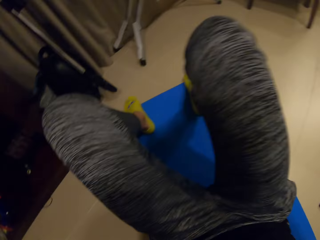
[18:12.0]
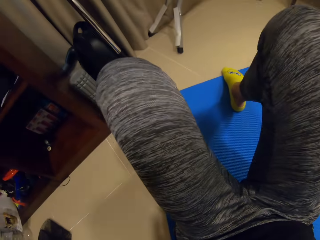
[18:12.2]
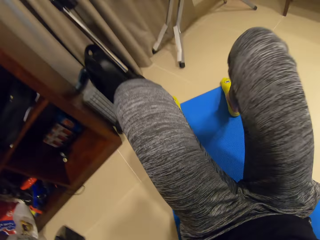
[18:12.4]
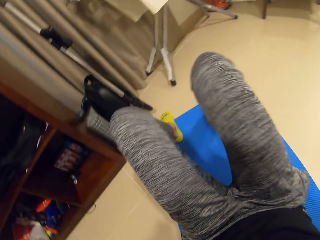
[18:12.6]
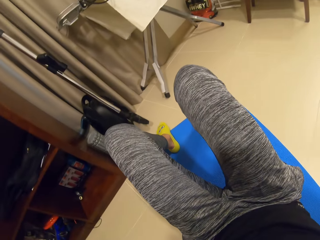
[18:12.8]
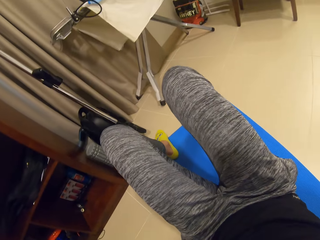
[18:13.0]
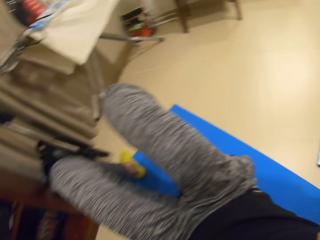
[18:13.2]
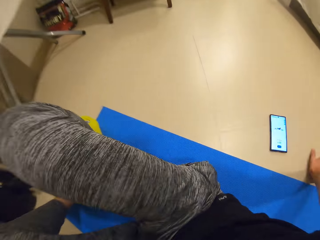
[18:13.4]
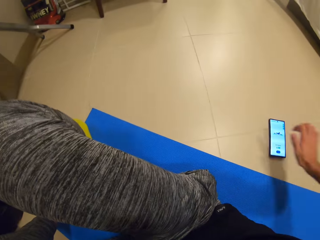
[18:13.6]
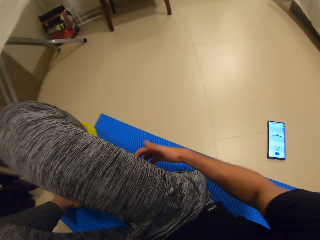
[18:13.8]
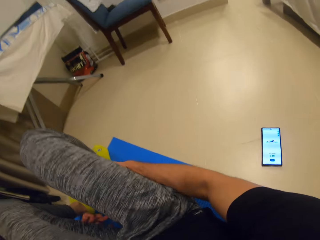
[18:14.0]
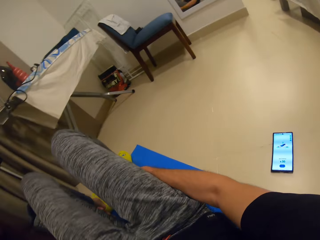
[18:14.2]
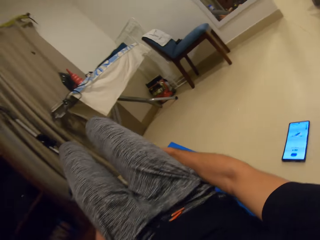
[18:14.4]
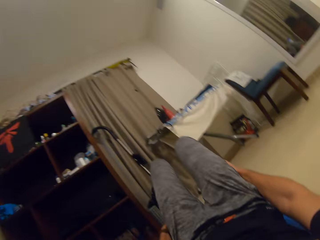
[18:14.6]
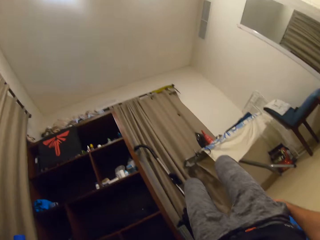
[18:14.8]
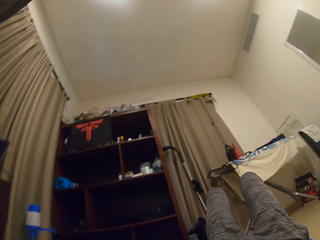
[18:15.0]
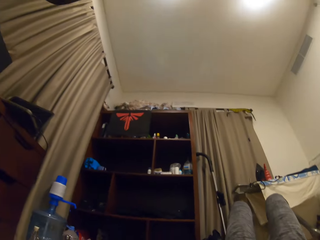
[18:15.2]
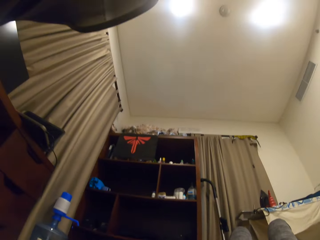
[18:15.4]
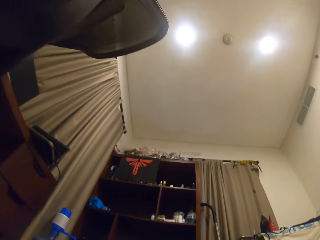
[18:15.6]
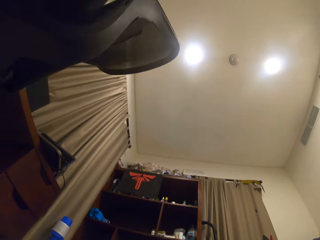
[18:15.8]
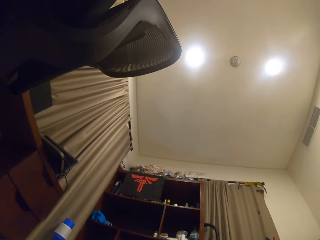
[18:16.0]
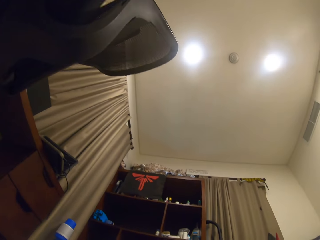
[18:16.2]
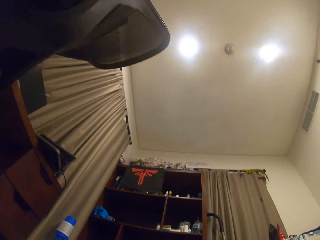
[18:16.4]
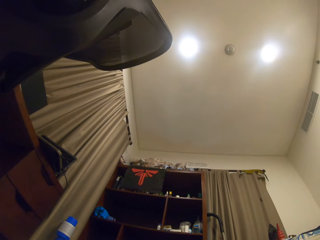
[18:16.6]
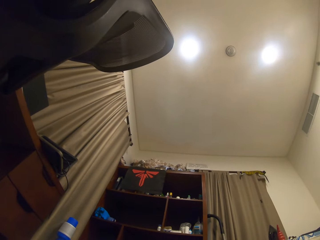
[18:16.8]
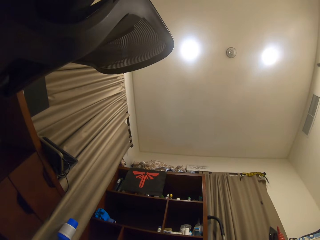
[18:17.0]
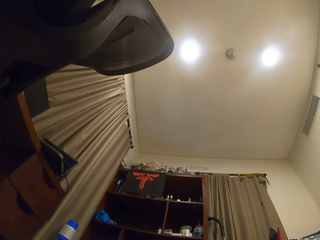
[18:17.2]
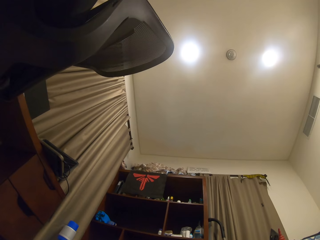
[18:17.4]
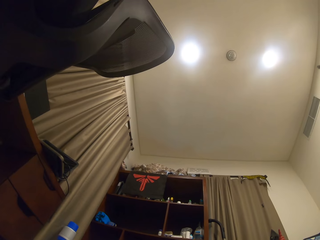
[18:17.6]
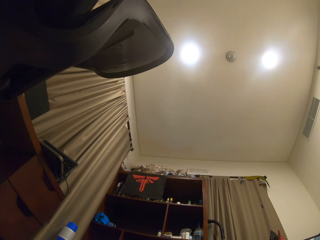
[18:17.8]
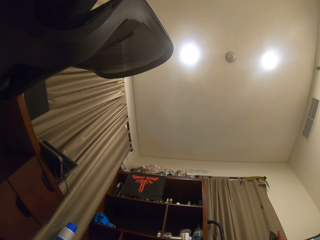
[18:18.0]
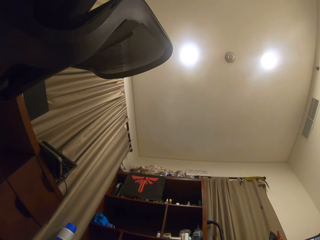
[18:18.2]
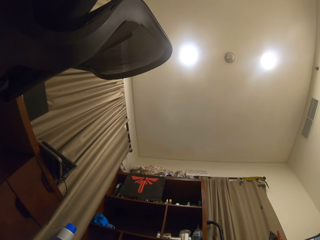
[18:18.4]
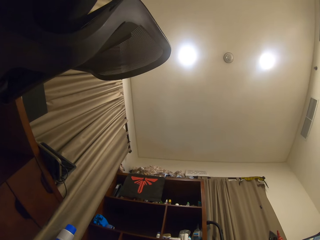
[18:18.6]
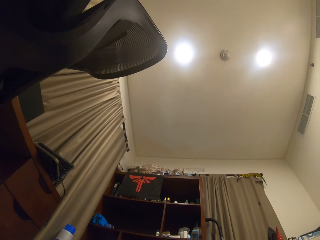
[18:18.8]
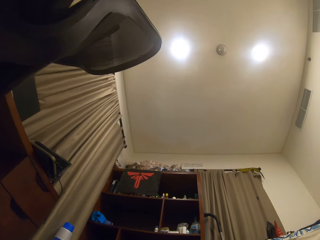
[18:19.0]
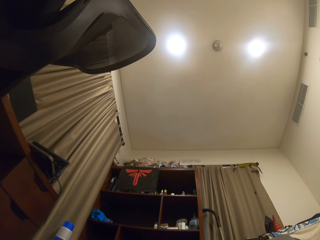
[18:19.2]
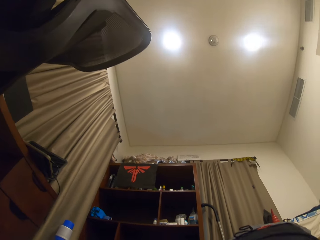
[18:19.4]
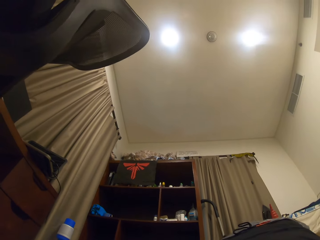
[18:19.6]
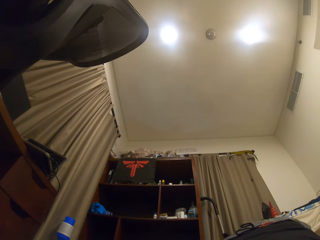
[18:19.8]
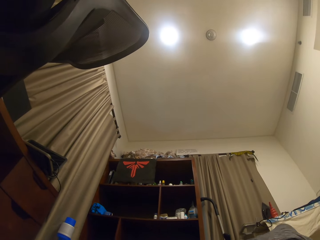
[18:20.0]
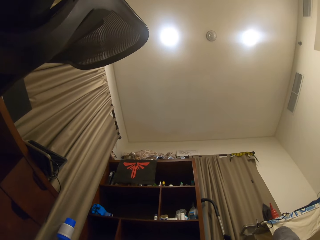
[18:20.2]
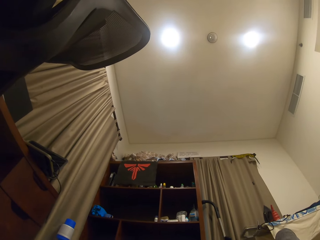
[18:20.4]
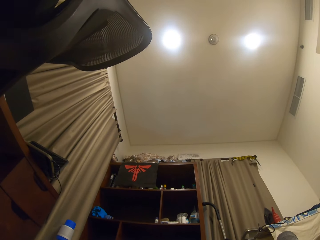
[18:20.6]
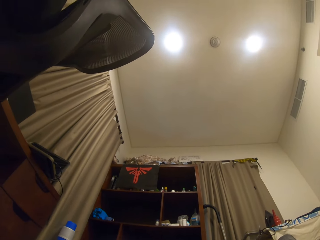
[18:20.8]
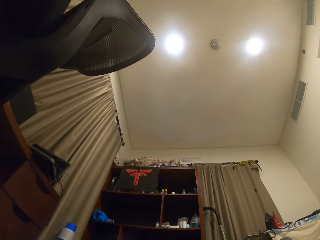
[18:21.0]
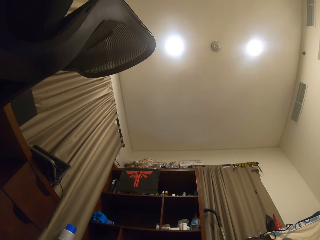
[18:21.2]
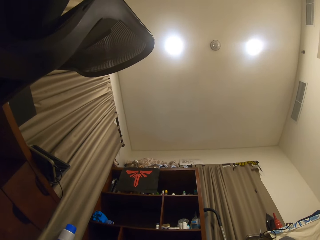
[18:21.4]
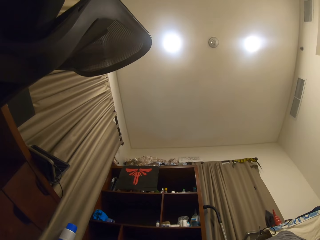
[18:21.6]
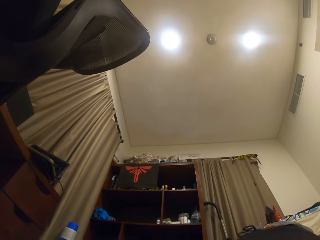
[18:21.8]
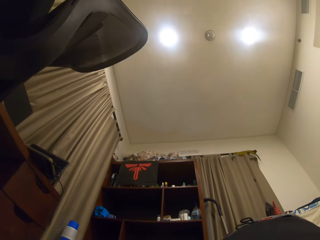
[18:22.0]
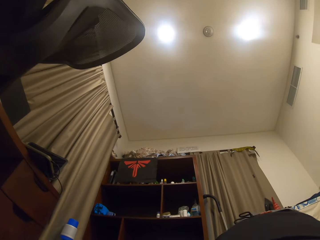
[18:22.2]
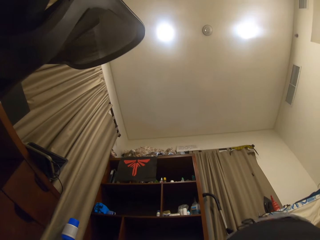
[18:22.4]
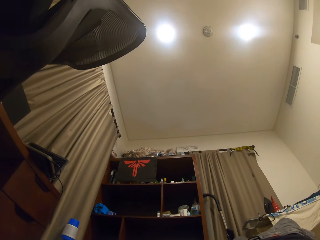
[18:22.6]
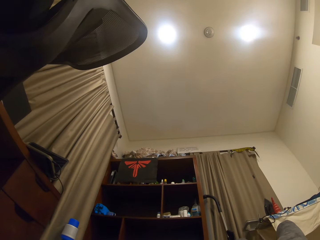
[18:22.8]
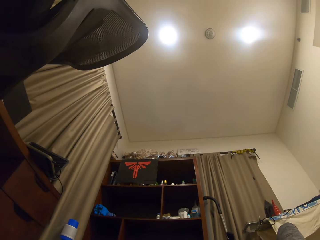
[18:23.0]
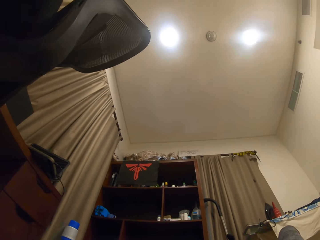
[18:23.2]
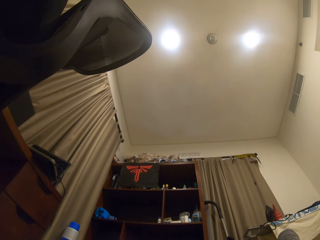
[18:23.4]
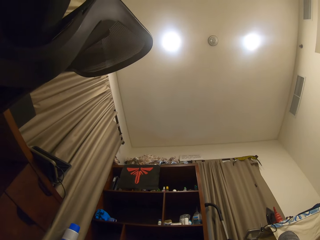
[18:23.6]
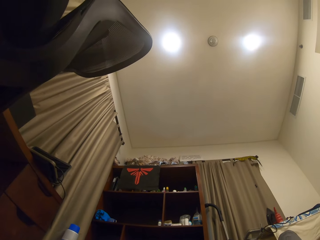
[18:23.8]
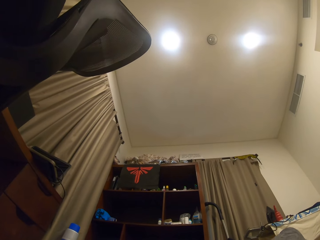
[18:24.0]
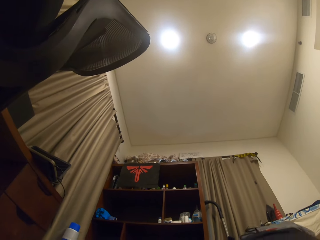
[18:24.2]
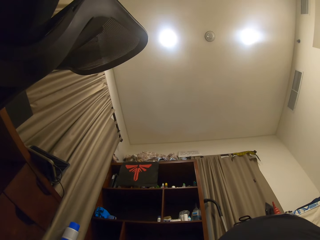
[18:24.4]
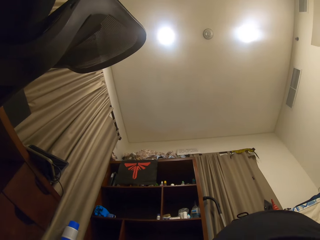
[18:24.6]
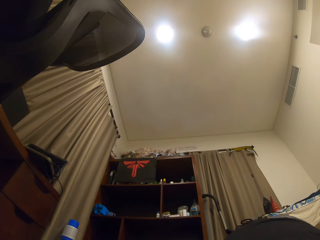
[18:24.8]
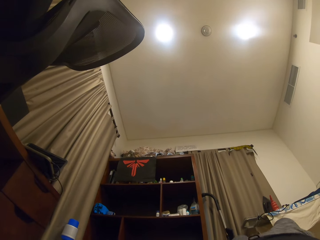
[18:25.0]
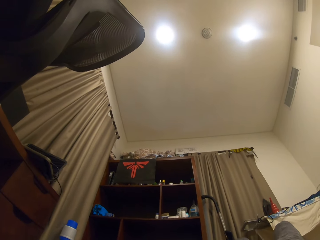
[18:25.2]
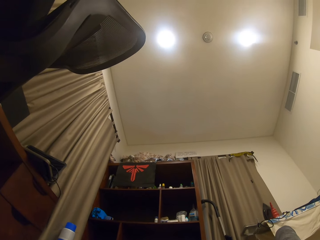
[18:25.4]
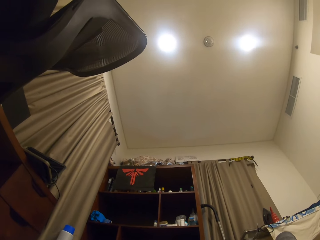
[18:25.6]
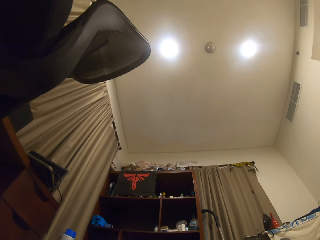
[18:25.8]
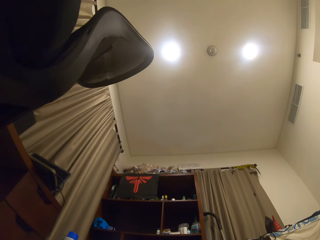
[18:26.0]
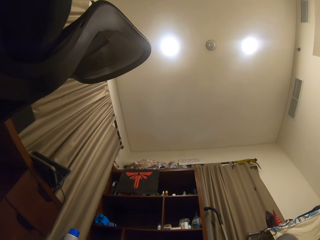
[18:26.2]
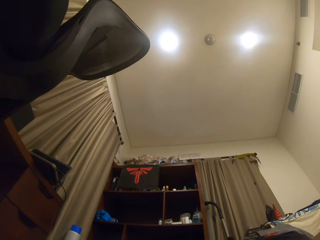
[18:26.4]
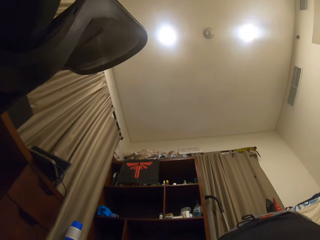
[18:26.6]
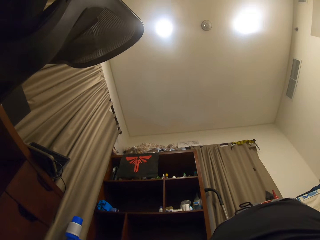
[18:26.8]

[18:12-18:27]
The camera wearer looks around. He holds his thighs. He lays his back on the exercise mat. He lifts his midriff up. He does press-ups on the floor.

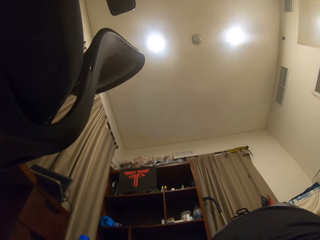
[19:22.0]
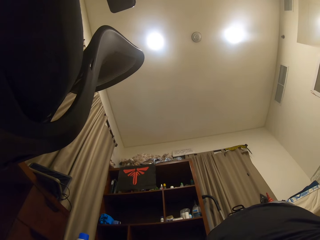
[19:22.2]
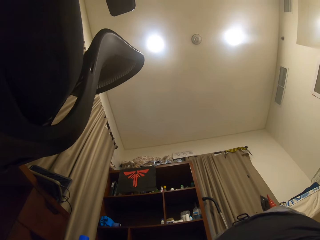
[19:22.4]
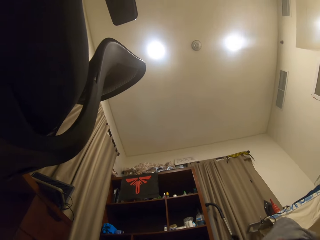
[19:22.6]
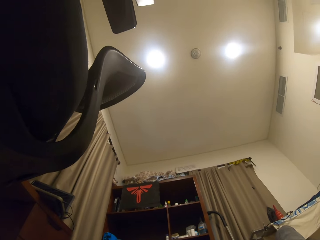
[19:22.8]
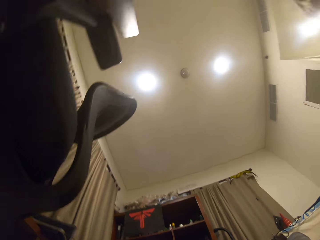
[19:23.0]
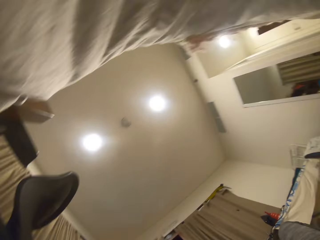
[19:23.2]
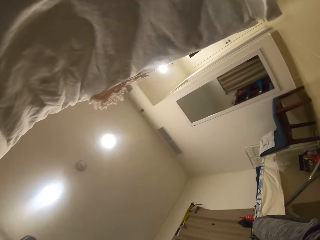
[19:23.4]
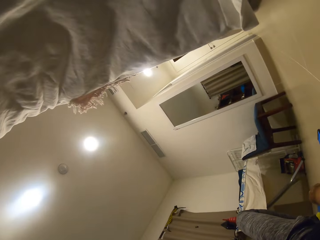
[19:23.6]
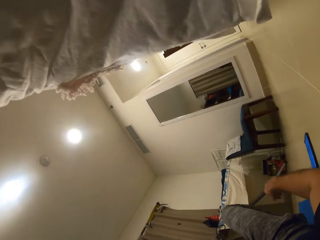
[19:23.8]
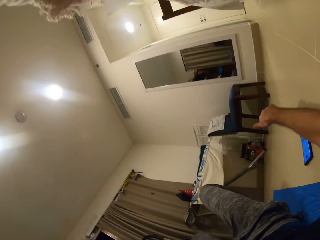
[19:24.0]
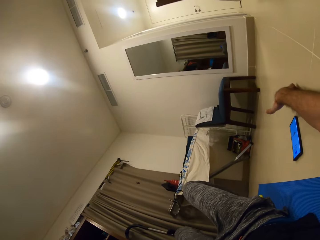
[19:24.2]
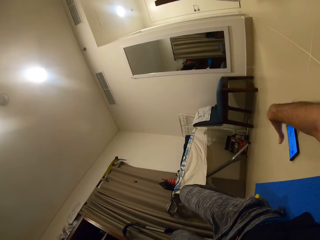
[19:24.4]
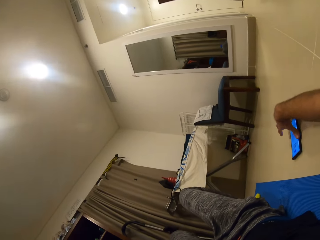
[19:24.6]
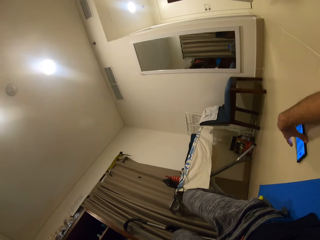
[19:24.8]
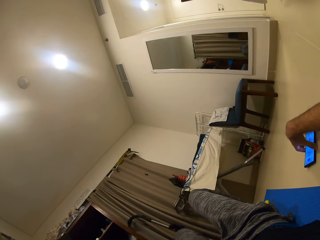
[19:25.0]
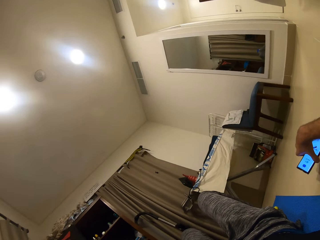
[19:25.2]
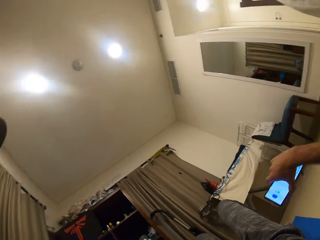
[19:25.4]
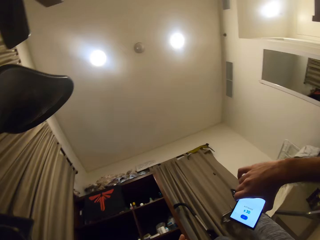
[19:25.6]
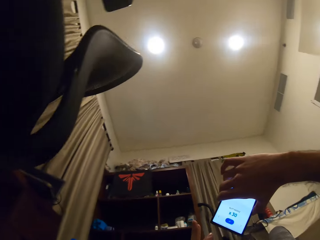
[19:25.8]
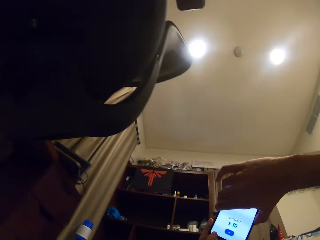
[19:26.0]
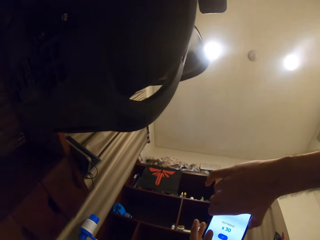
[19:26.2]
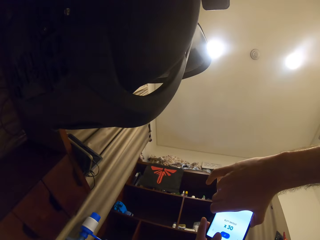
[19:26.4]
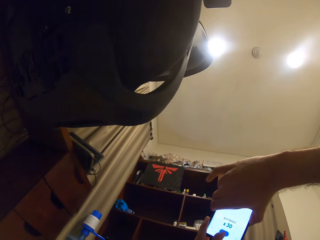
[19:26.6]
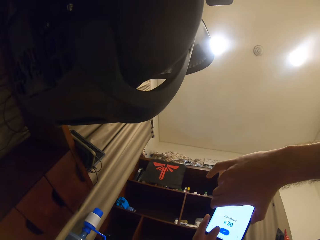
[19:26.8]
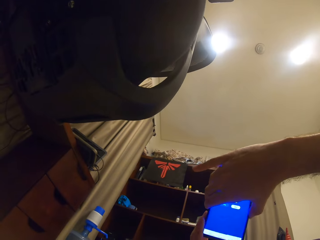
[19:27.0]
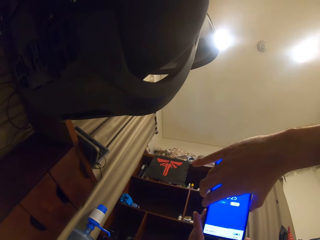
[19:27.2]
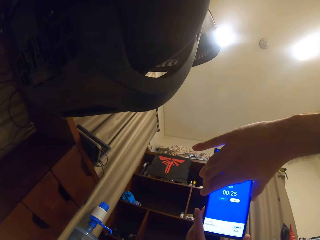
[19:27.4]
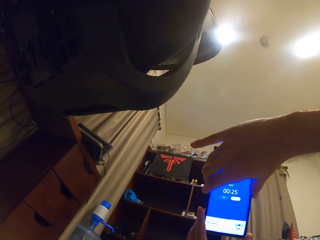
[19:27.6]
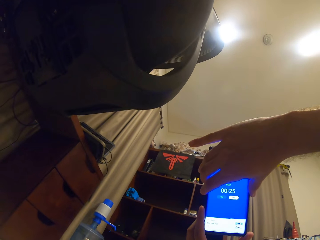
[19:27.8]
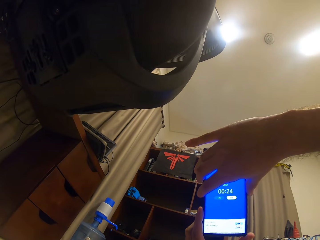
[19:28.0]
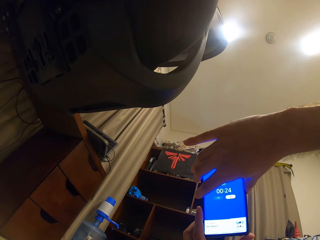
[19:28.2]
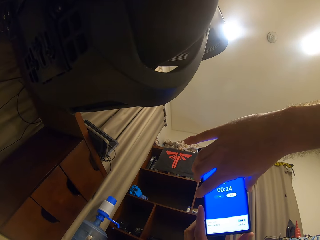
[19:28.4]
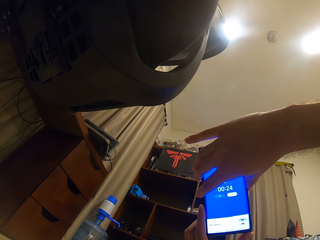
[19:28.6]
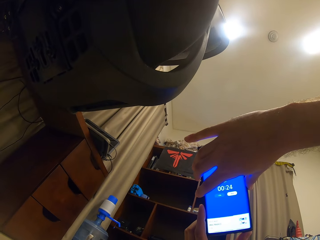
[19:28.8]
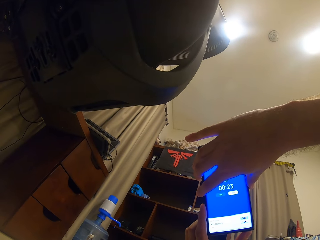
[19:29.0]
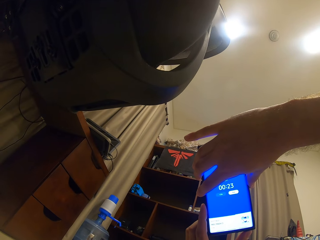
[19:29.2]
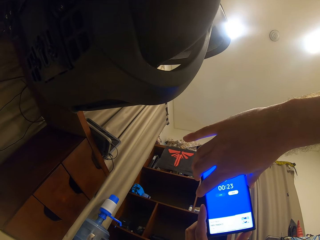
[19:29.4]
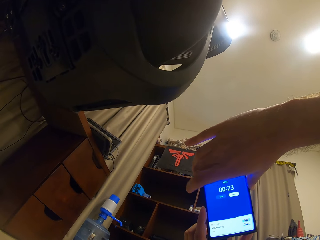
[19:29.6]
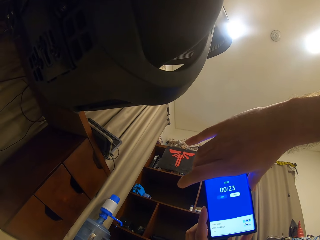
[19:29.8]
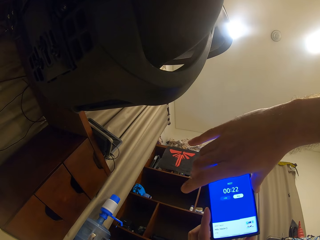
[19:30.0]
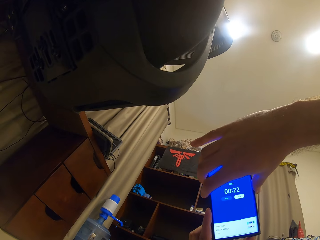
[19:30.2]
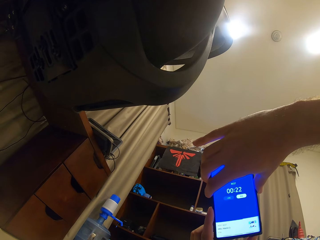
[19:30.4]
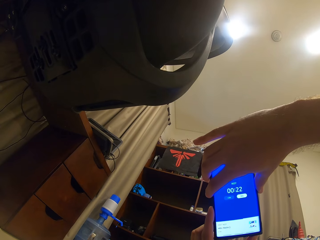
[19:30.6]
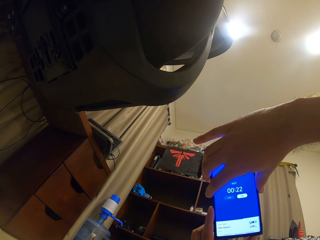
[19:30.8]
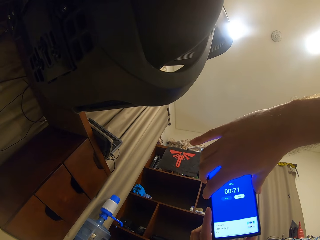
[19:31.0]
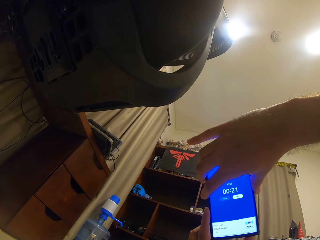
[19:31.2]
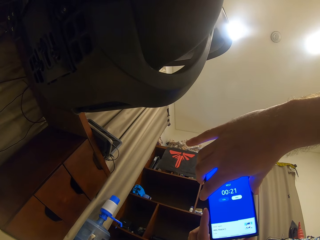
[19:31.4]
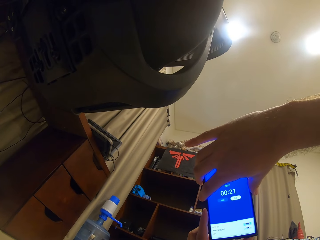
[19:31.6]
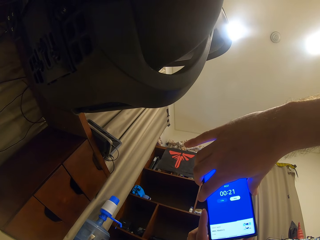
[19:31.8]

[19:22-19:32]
The camera wearer picks up his phone from the floor. He presses his phone. He looks at the phone.
